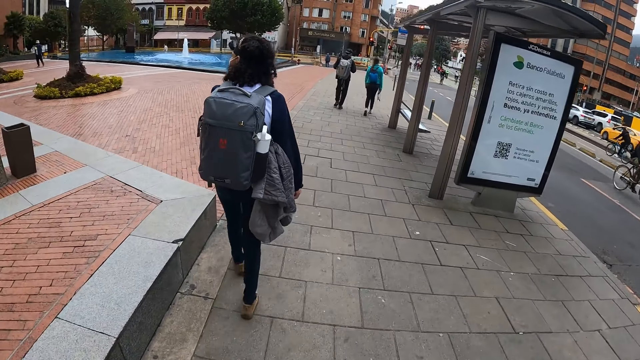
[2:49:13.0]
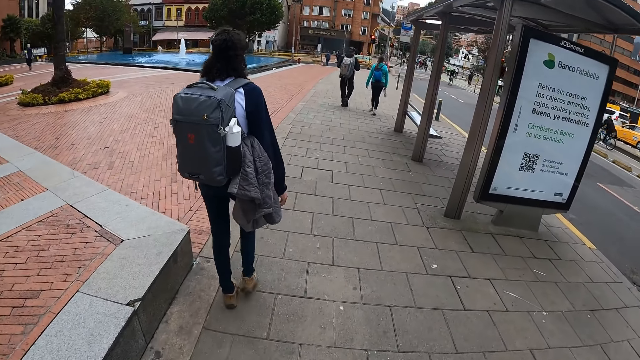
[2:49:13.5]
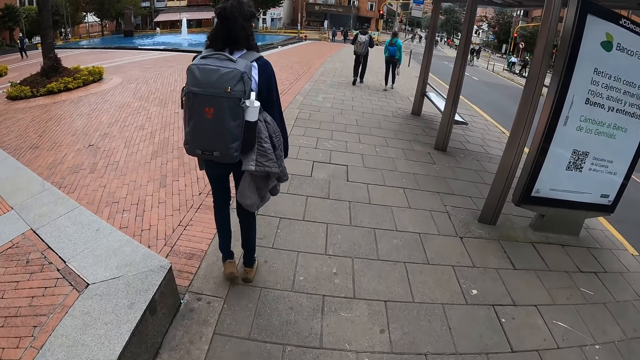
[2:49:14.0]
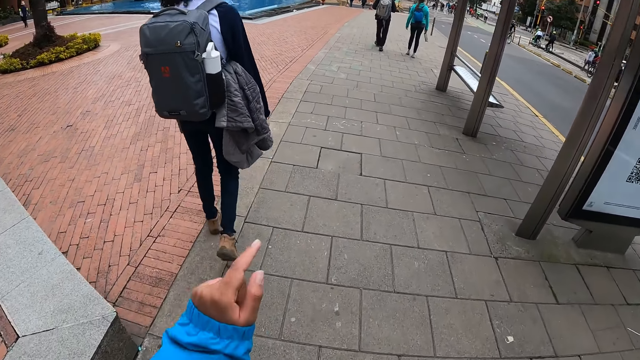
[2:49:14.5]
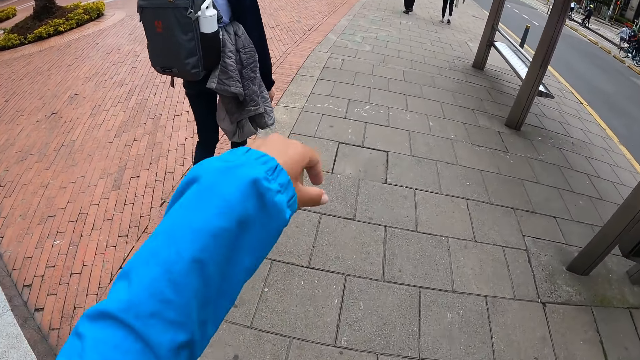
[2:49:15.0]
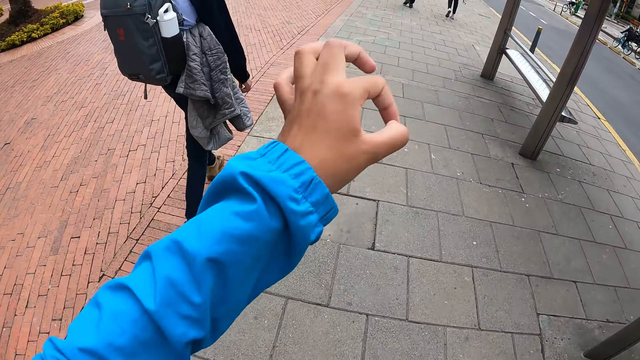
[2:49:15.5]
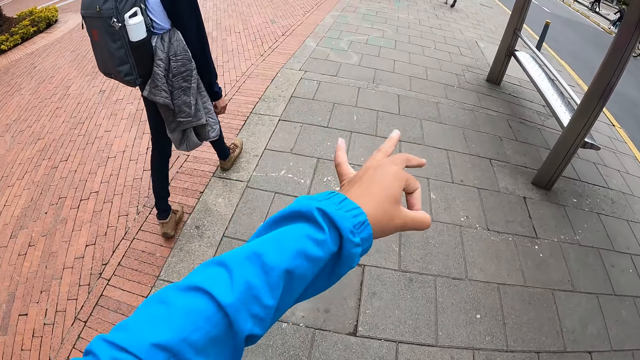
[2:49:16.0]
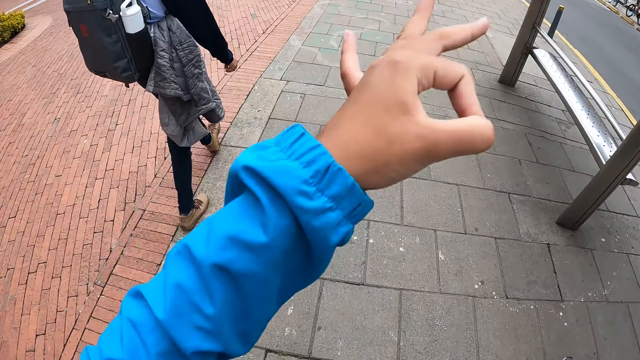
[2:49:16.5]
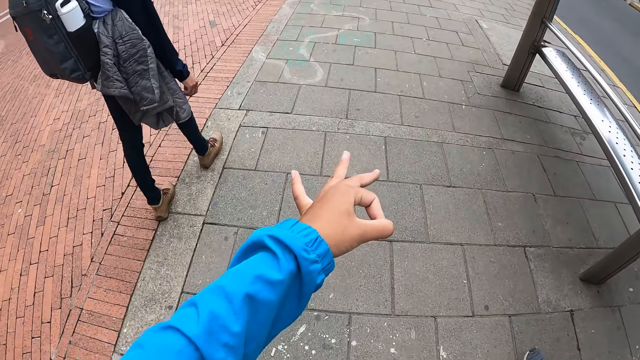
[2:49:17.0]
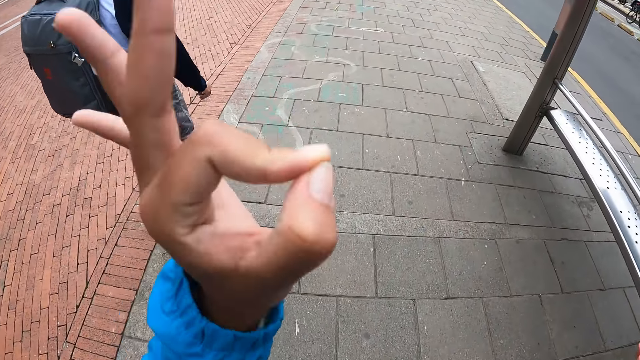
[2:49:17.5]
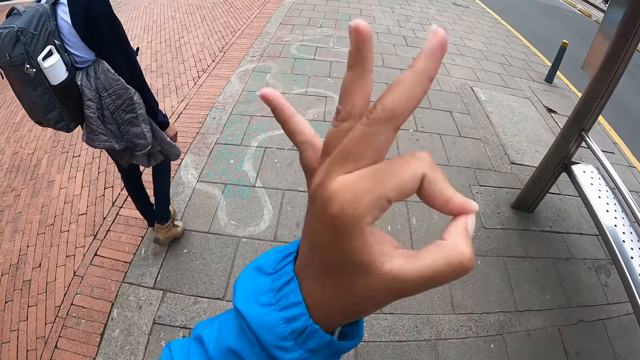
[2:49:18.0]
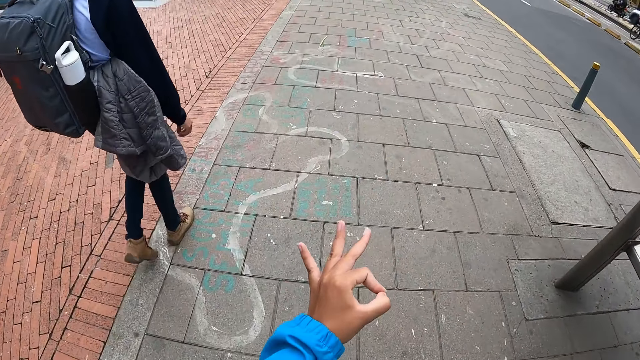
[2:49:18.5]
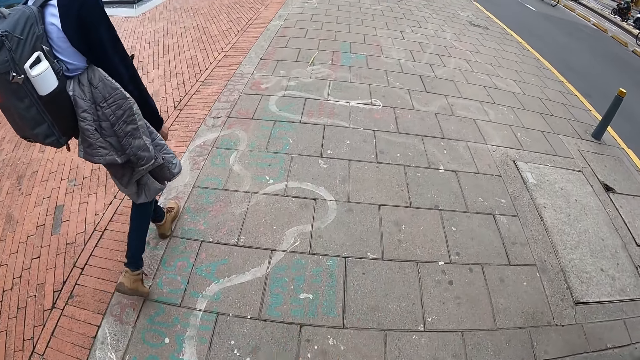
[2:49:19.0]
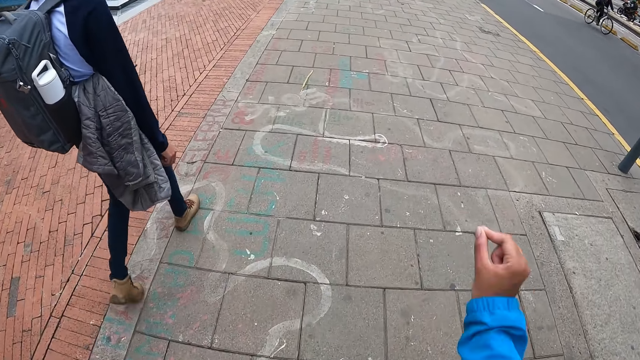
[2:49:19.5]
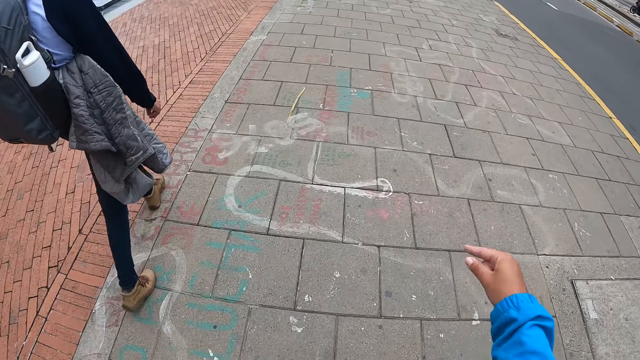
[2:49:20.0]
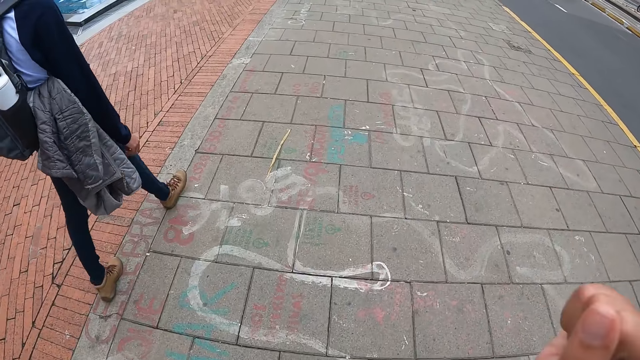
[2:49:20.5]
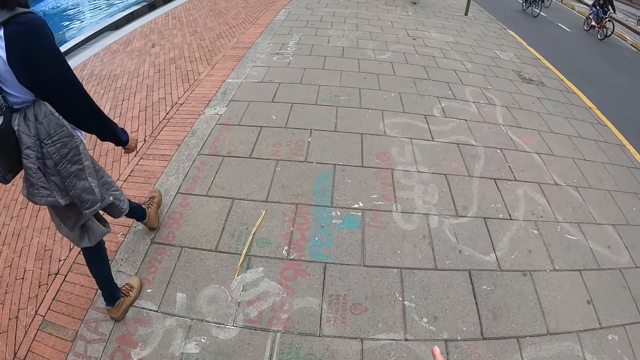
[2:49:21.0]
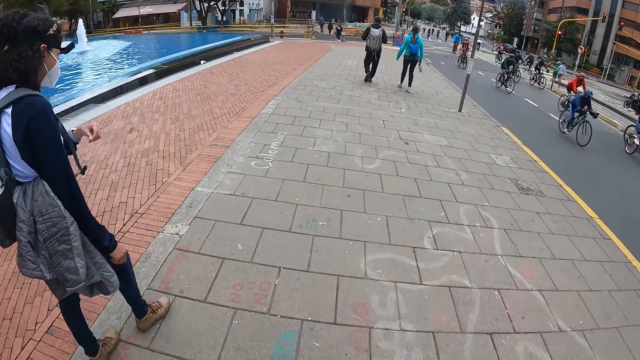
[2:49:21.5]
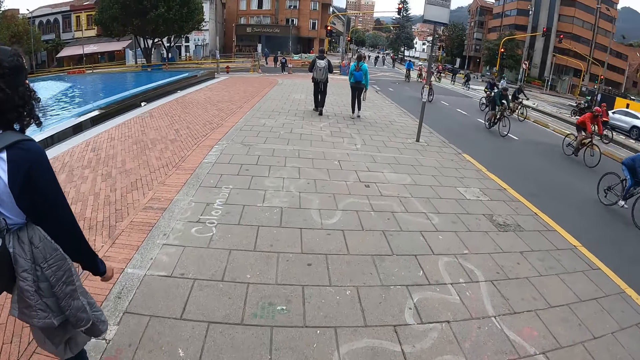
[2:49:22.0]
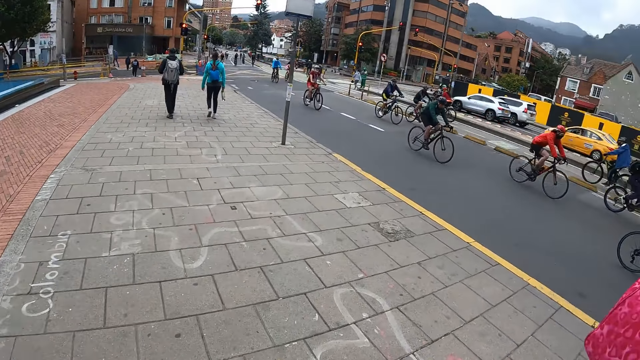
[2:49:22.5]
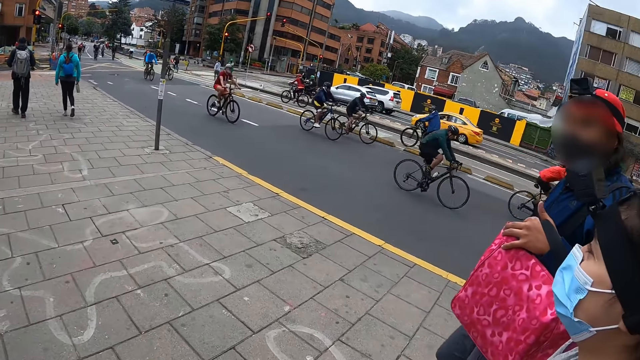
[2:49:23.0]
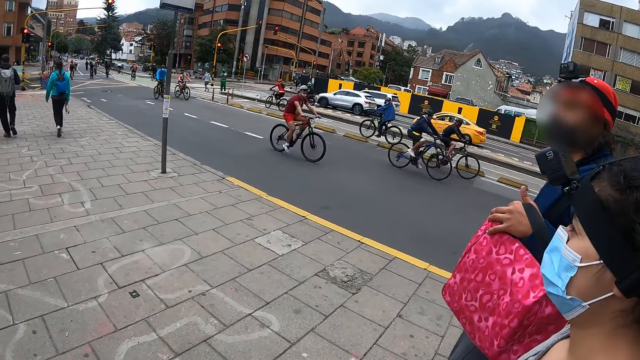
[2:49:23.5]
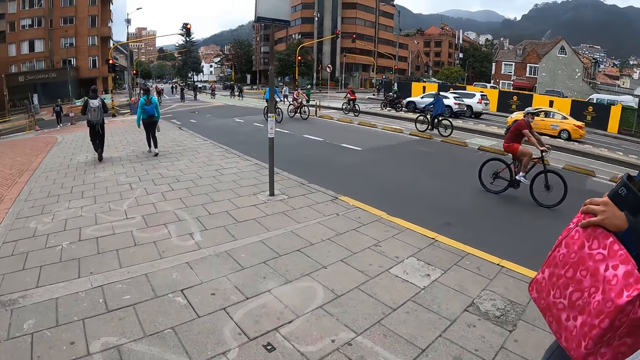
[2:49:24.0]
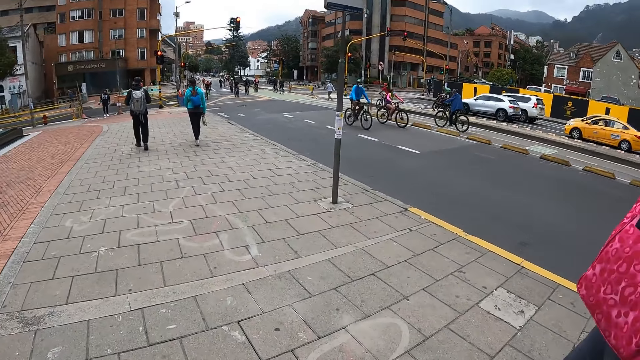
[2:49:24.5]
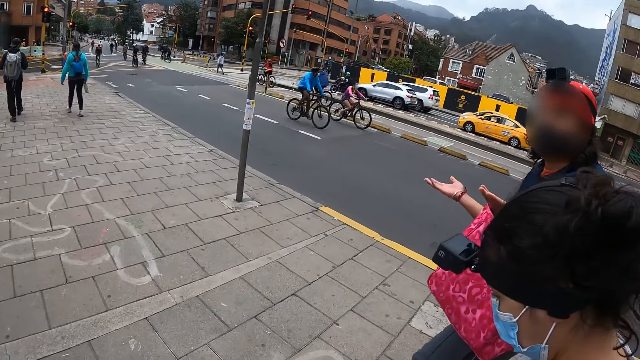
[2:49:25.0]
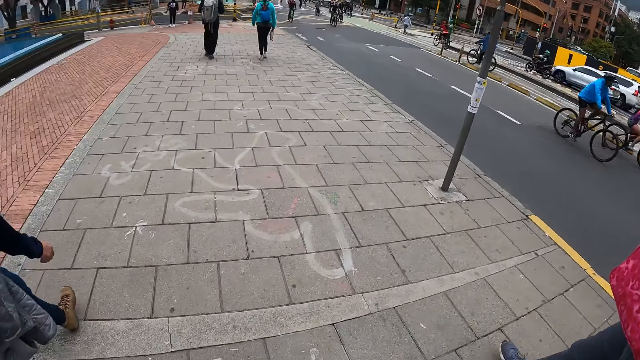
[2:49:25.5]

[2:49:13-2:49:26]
The camera wearer interacts with a woman and a man. They do gestures. They walk along the sidewalk.

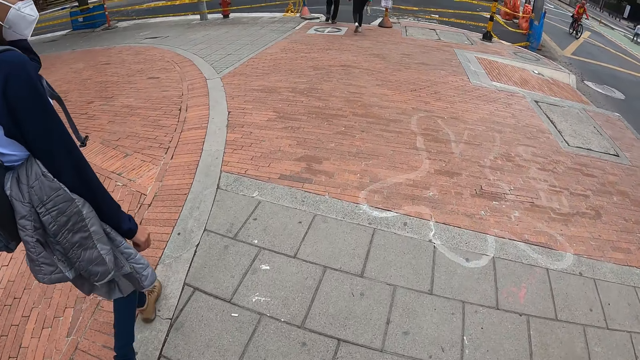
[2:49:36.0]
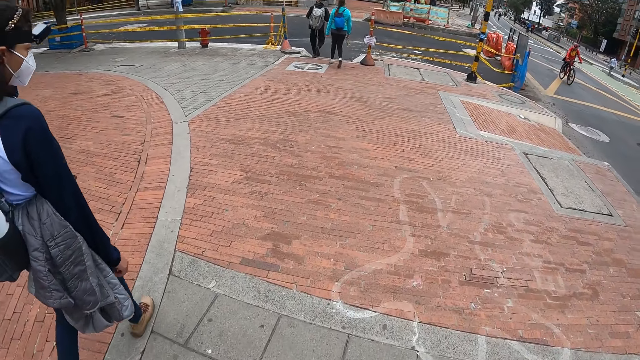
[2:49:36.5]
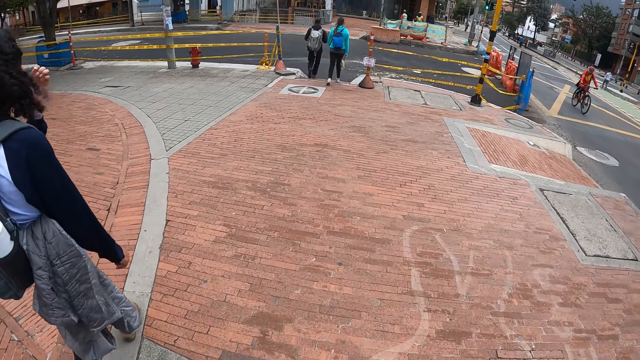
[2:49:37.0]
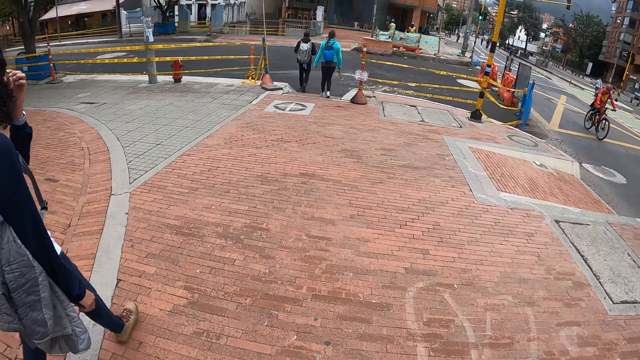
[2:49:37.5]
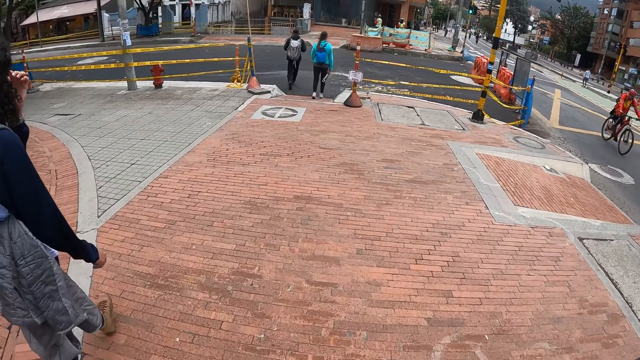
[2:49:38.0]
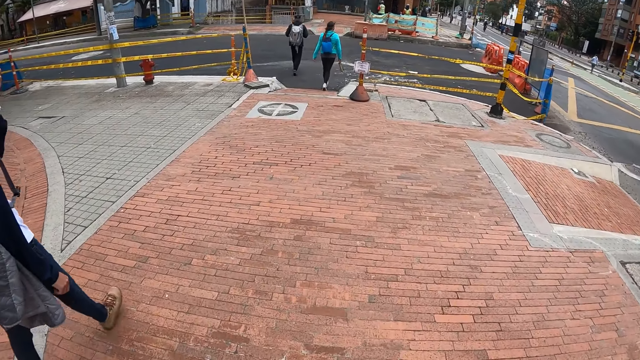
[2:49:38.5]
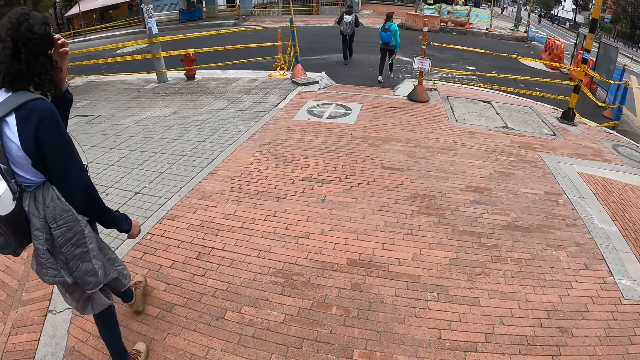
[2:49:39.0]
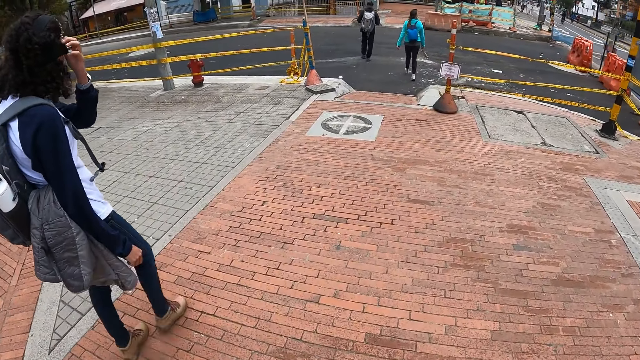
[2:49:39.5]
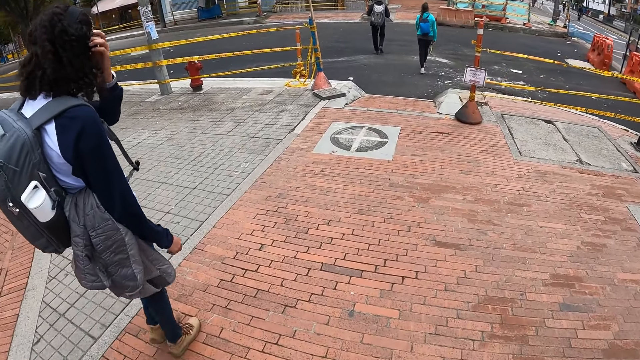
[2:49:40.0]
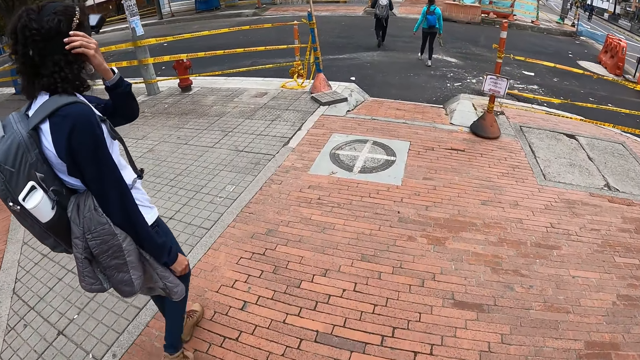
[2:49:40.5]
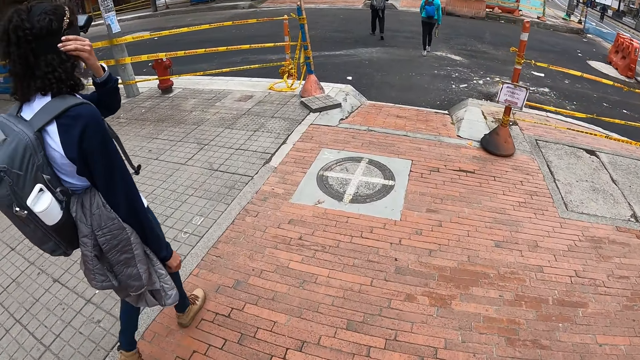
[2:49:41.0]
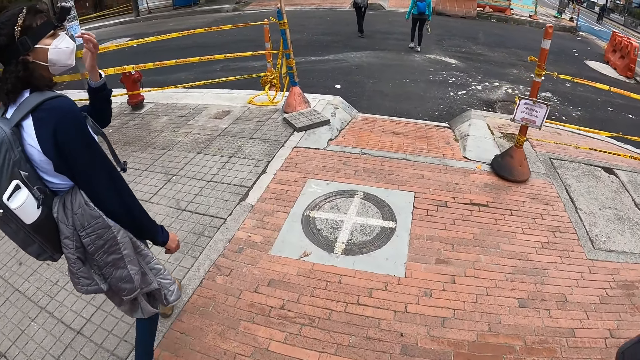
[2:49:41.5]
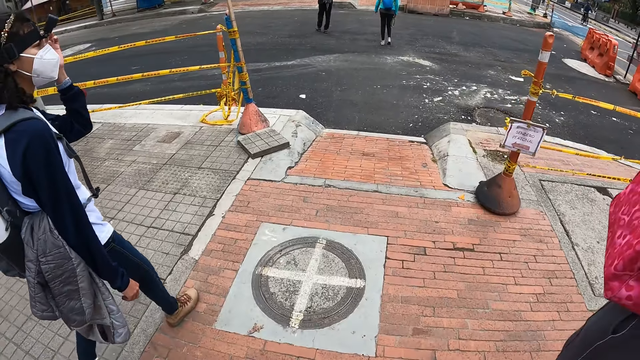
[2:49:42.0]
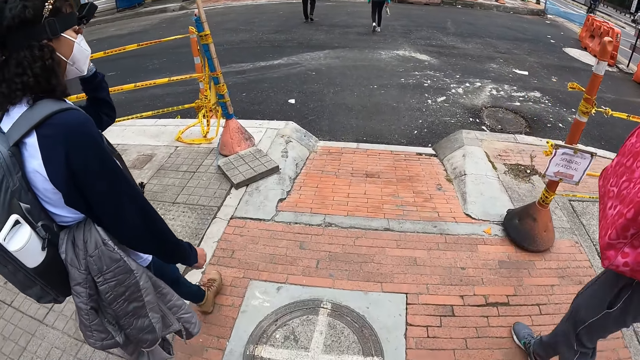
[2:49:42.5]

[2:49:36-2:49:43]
A woman touches her hair with her left hand.
